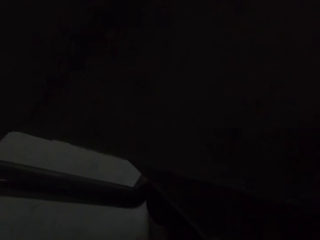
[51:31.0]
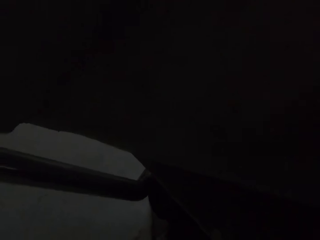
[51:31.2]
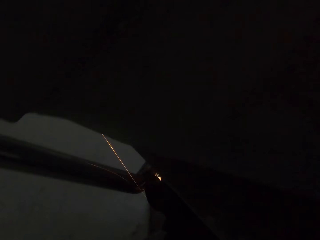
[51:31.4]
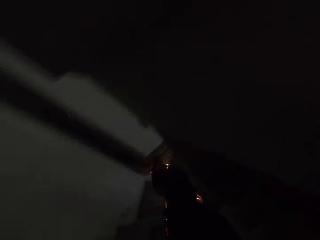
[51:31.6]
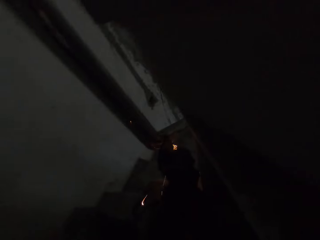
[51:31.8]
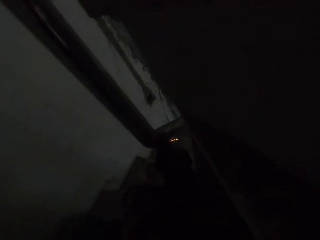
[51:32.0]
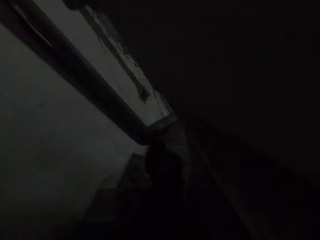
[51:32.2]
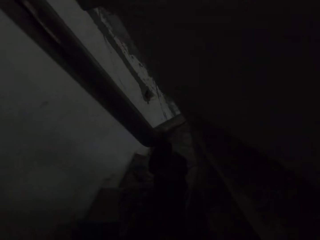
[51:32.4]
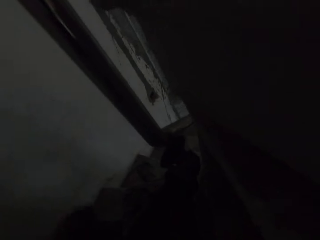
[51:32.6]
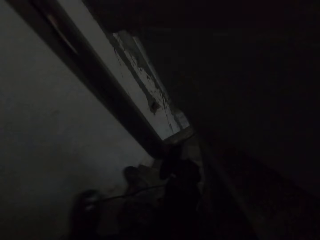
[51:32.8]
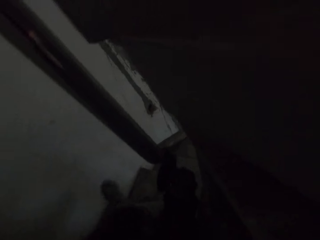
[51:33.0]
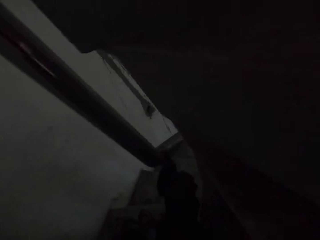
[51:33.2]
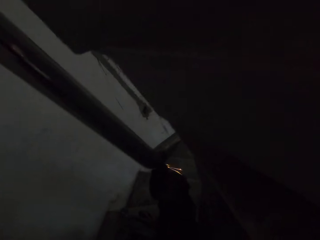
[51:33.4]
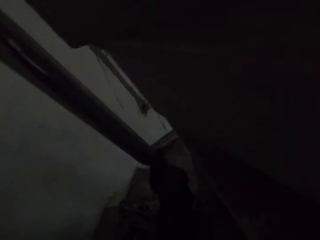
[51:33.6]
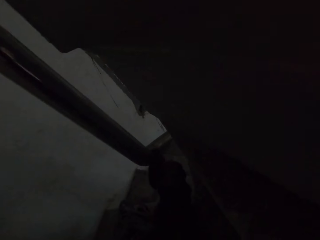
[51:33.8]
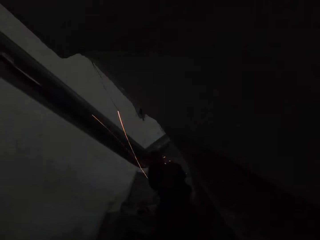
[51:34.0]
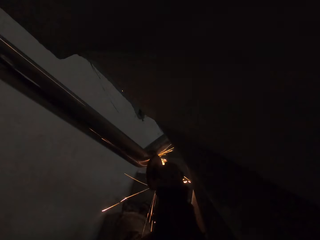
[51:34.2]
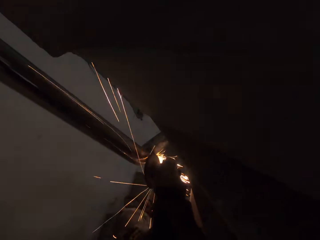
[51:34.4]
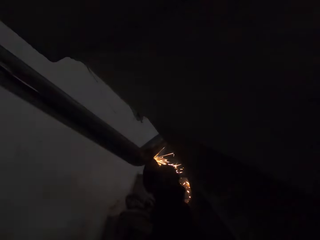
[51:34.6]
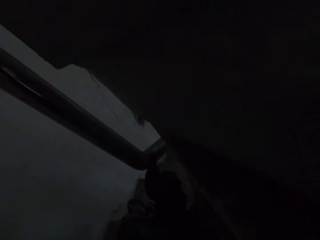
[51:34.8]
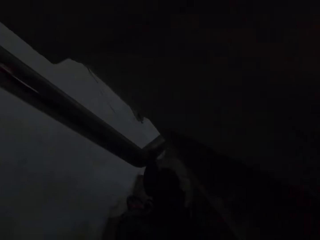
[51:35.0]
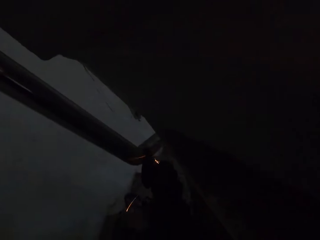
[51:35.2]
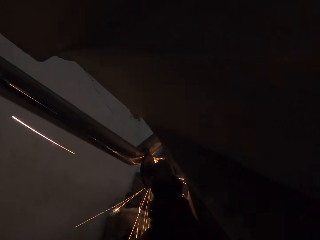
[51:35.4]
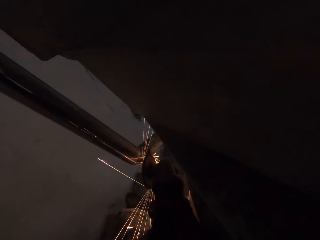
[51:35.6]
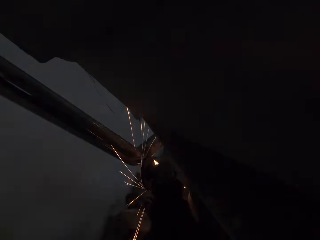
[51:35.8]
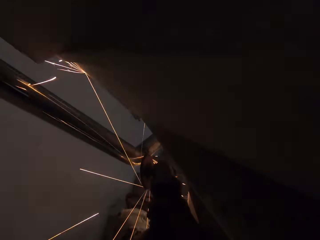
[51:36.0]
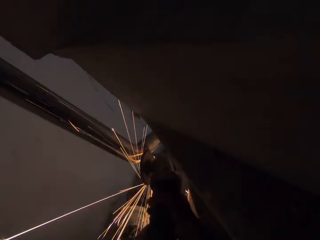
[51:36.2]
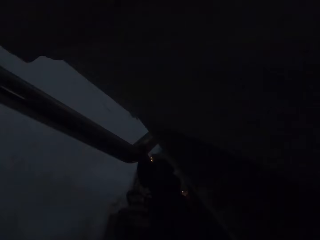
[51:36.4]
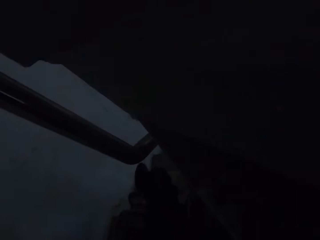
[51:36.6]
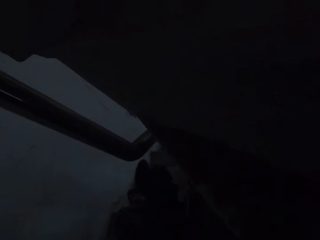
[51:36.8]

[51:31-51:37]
The camera wearer grinds the steel balustrade with an angle grinder.

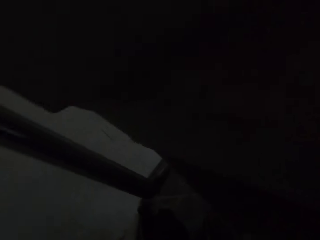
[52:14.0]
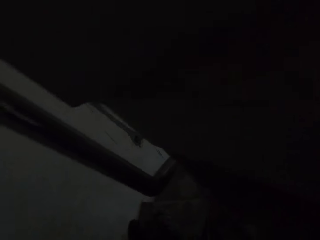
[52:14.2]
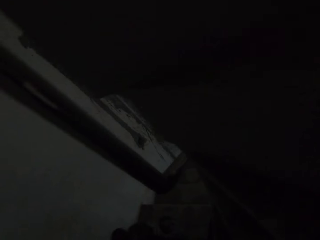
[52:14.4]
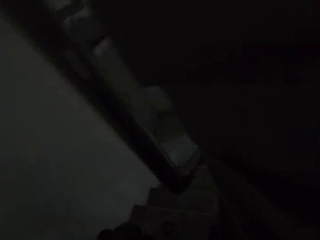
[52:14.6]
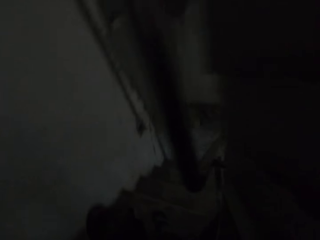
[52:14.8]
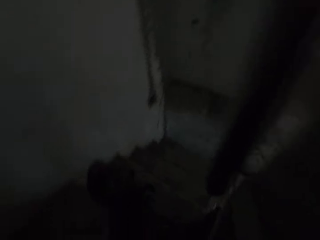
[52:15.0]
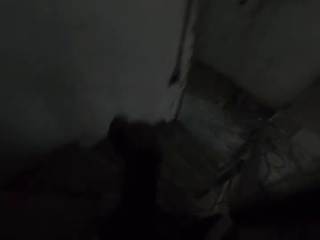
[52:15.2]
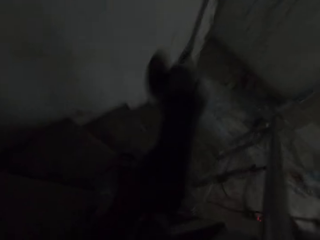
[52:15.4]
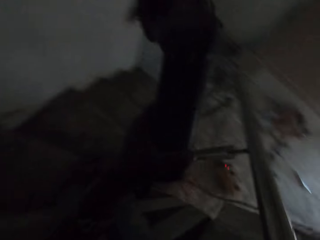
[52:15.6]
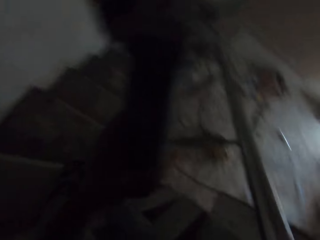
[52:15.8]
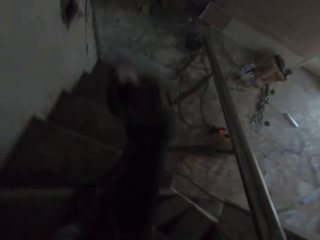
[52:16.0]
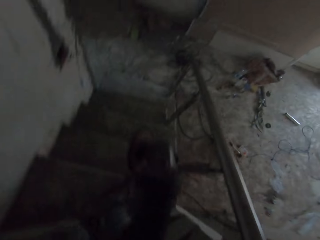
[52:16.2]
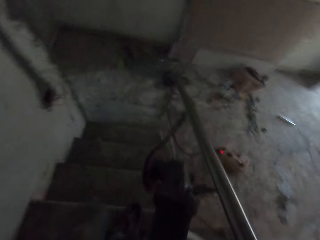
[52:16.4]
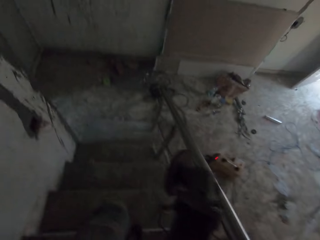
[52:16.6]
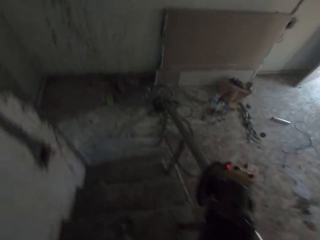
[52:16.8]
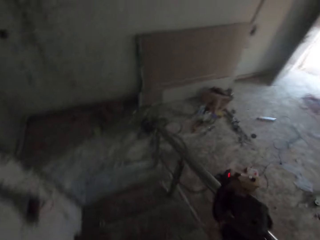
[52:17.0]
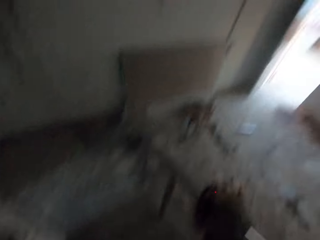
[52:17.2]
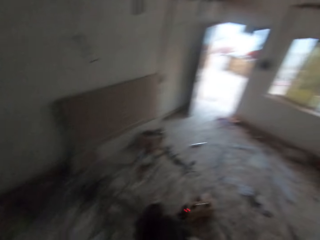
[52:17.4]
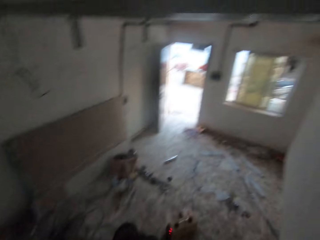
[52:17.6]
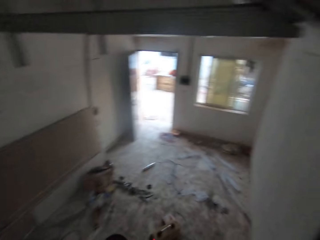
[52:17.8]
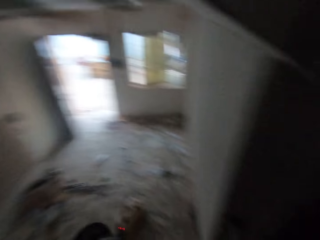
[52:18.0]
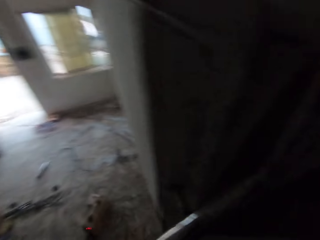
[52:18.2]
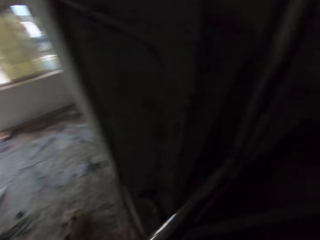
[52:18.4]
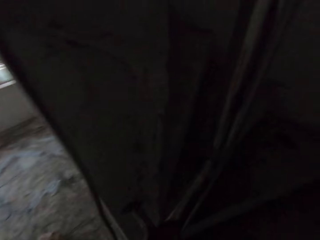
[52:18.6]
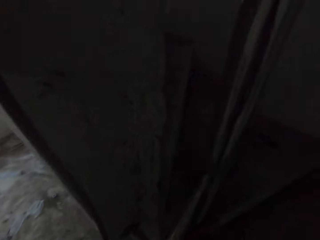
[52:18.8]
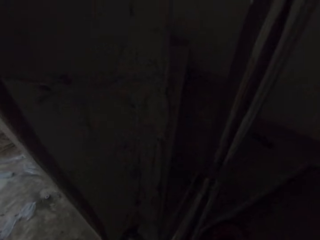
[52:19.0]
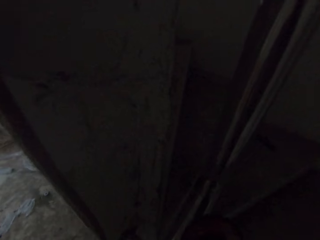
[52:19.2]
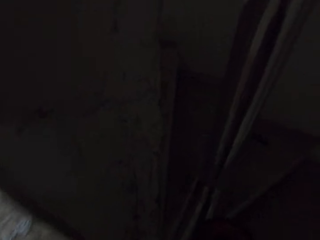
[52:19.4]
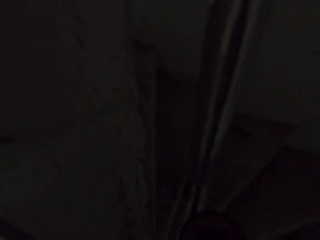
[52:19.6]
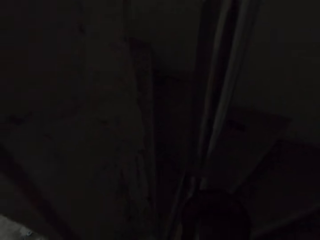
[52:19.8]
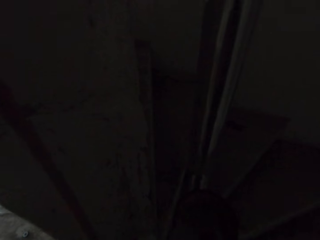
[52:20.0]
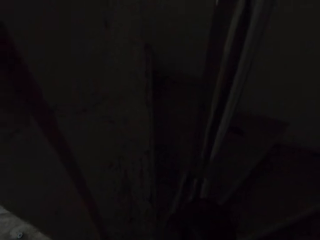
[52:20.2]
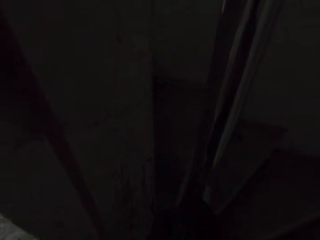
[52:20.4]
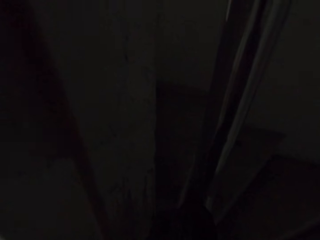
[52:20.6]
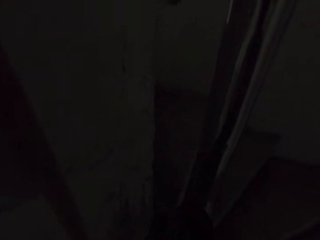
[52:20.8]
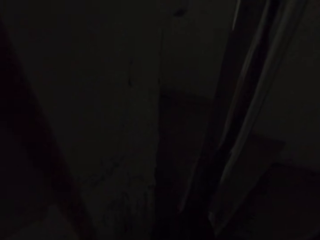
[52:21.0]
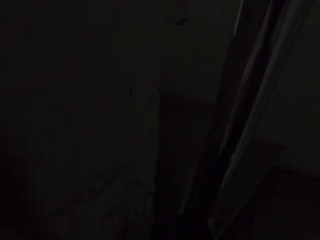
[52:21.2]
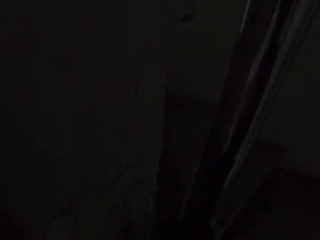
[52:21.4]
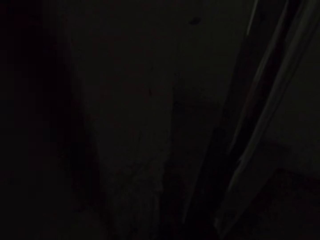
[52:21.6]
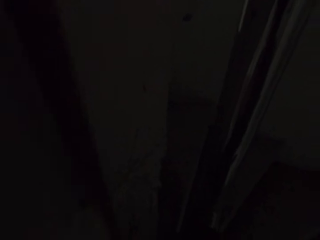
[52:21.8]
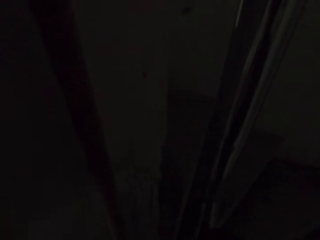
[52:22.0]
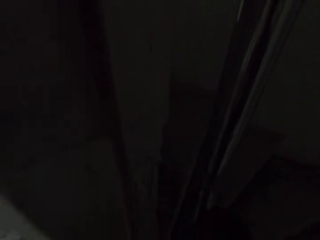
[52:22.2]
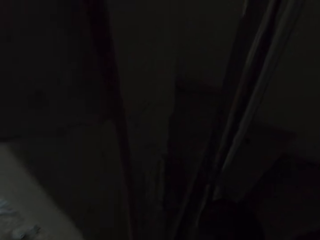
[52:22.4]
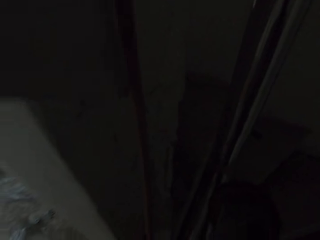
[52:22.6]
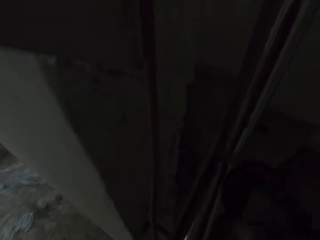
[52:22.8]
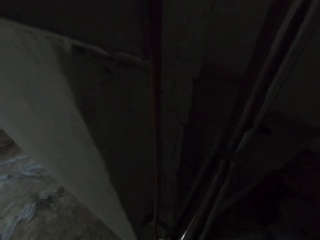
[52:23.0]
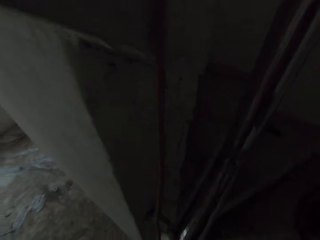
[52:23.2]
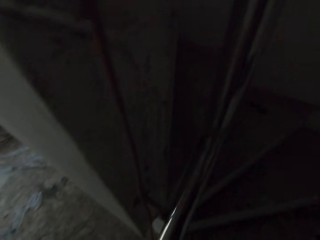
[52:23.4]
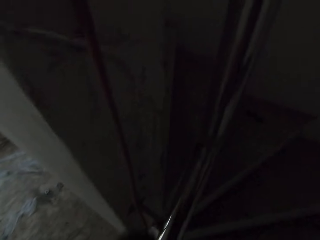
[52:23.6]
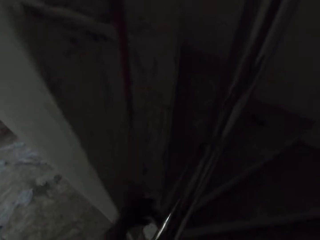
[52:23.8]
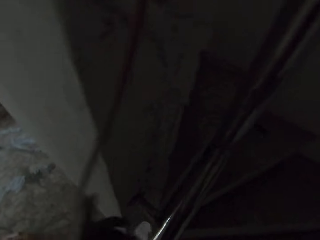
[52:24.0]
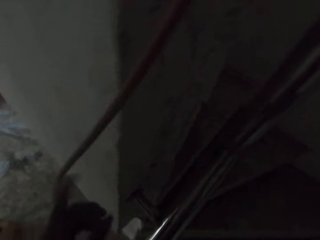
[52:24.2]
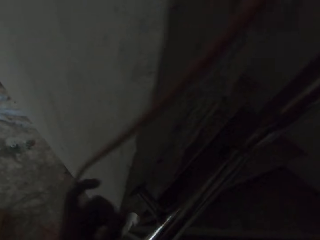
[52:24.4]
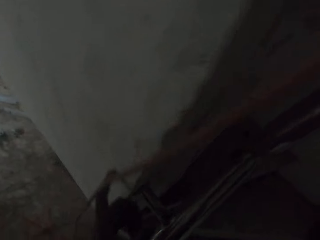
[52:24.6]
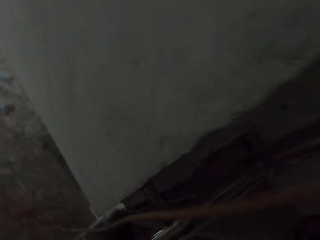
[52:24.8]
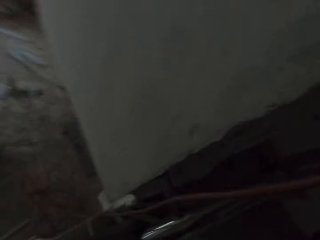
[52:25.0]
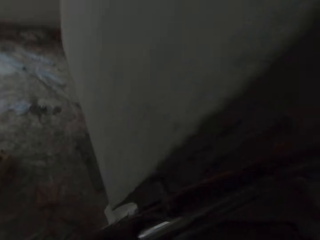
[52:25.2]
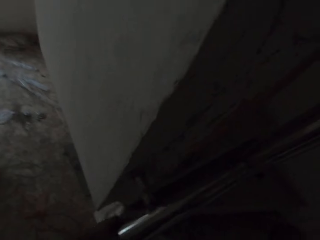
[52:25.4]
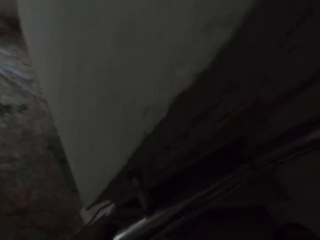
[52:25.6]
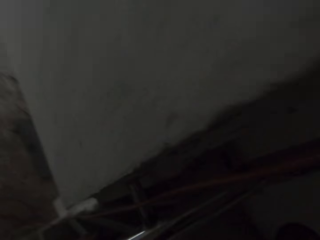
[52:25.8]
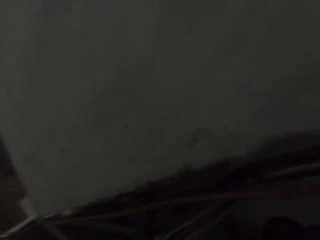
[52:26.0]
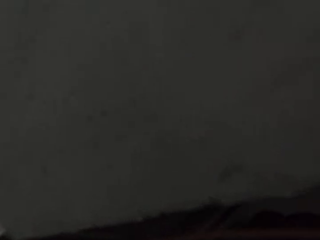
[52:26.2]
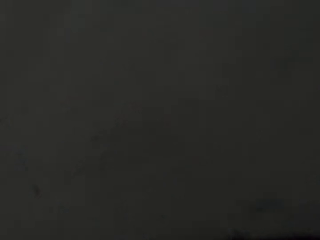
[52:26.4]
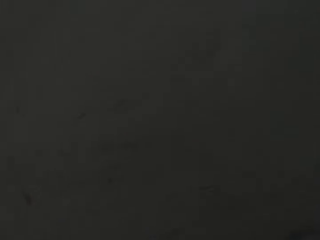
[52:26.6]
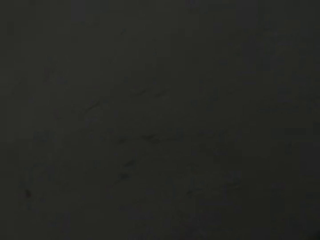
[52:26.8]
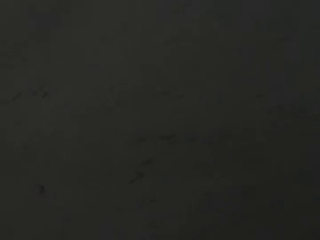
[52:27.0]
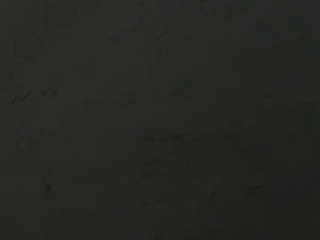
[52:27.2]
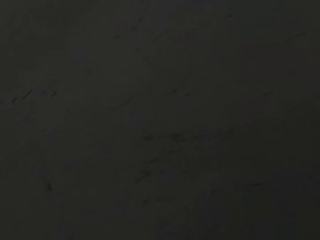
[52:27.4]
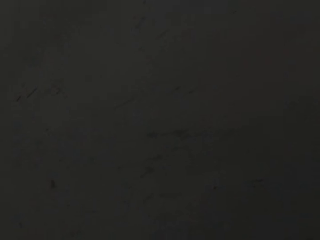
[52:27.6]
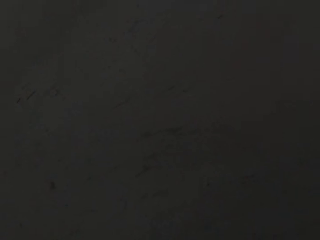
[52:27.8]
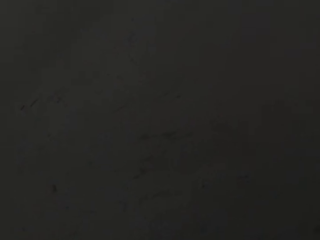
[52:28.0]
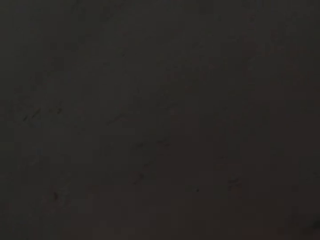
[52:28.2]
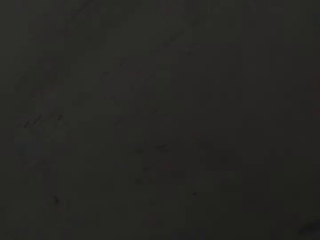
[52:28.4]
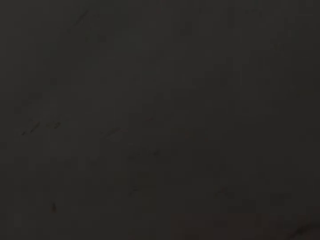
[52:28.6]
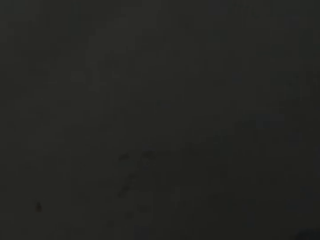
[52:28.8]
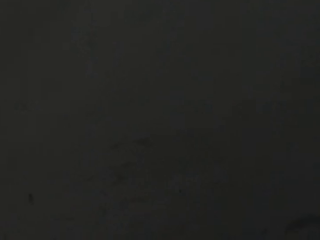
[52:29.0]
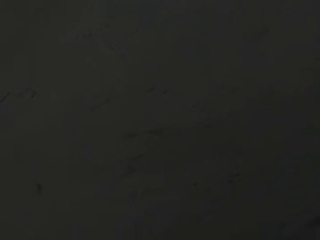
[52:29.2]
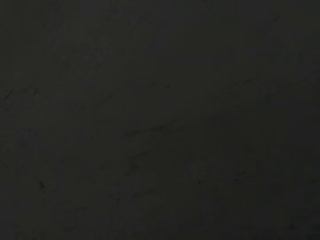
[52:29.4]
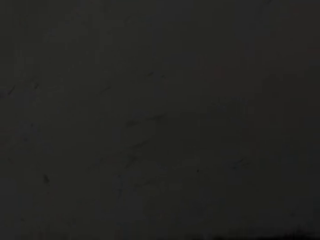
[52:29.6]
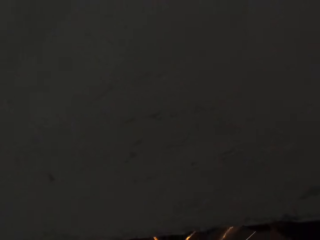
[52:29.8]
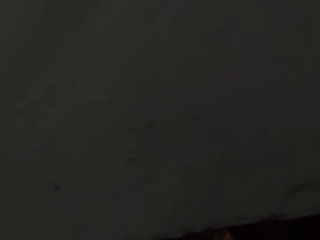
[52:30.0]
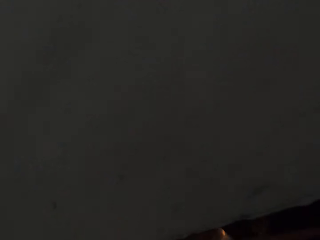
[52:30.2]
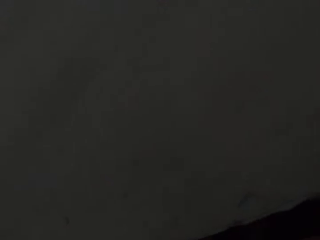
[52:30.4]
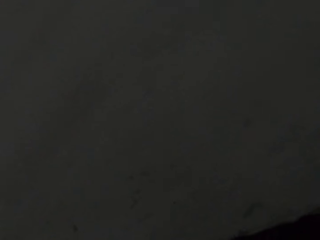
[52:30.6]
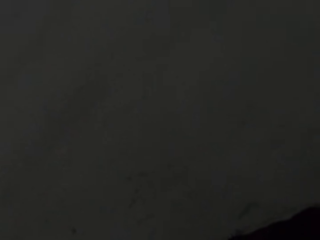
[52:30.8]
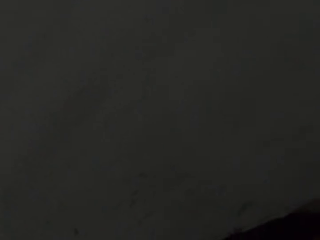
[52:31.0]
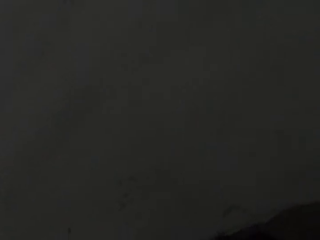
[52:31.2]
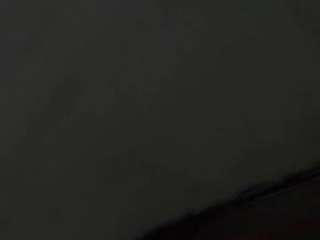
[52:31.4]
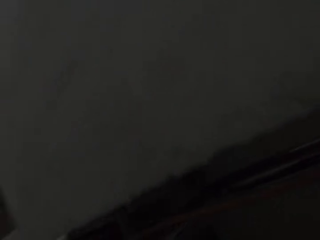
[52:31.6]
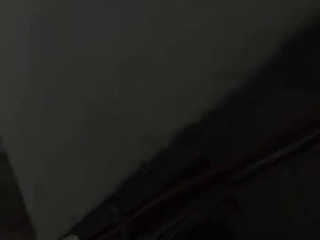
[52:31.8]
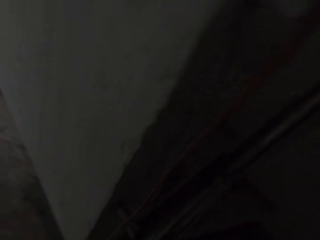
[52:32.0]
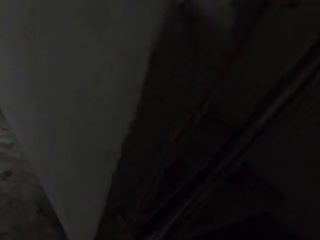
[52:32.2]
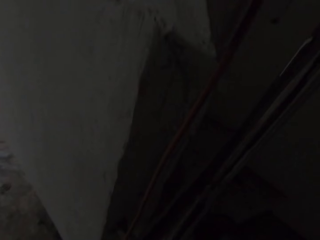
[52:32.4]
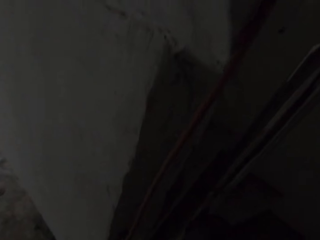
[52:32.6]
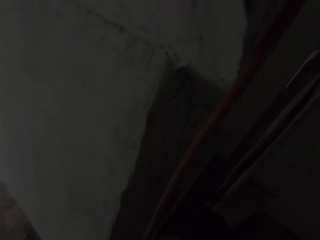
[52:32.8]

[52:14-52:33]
The camera wearer looks around the house. He grinds the steel balustrade with an angle grinder. He adjusts the cable of the angle grinder with his hand.
